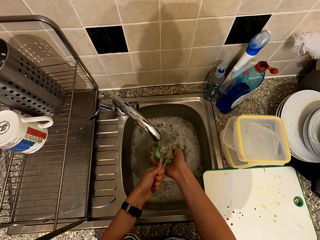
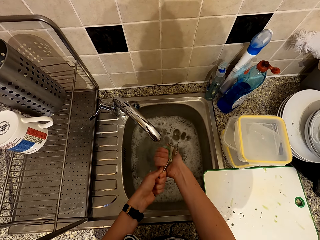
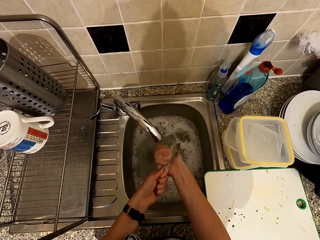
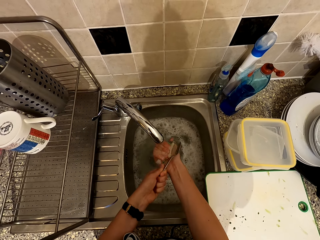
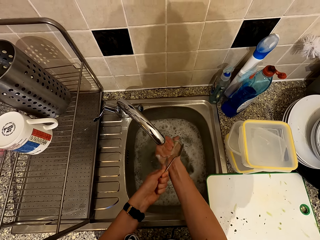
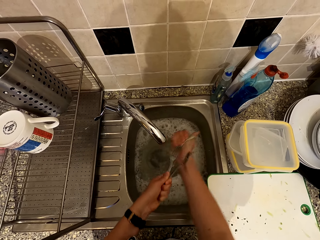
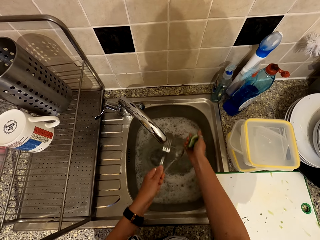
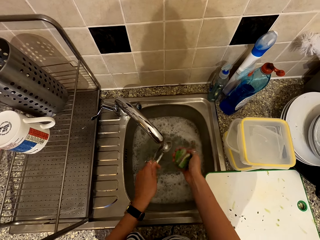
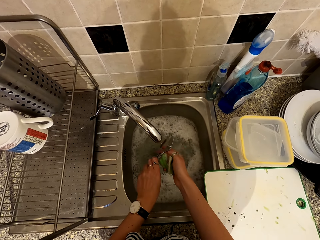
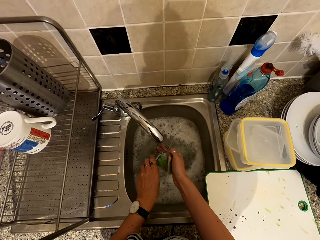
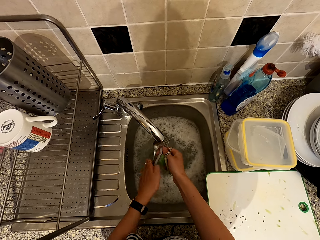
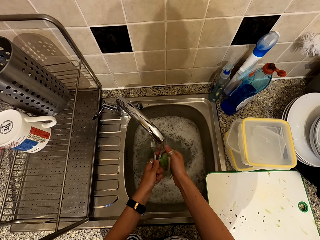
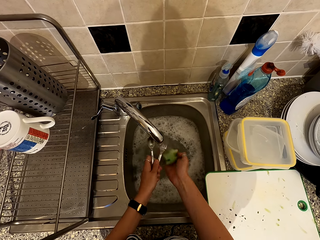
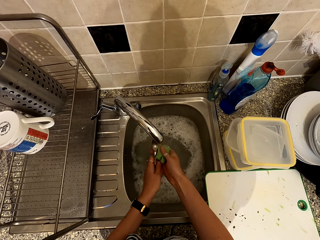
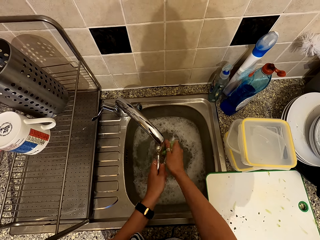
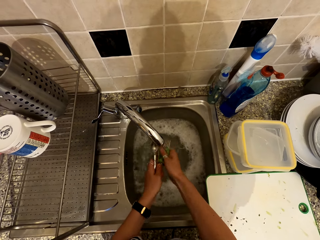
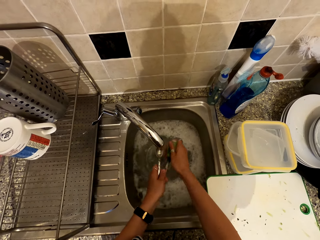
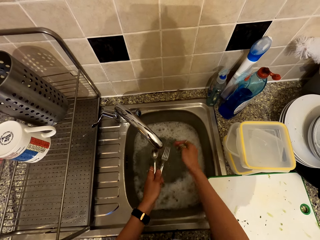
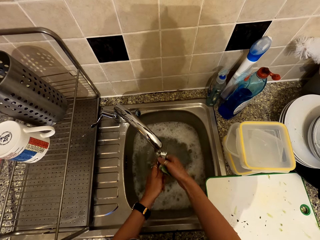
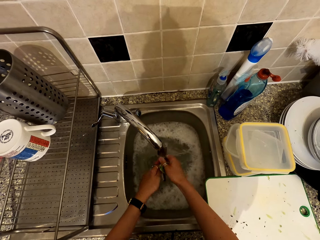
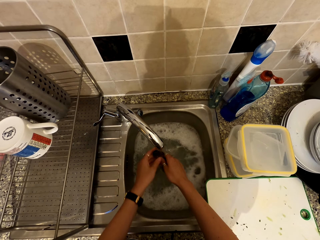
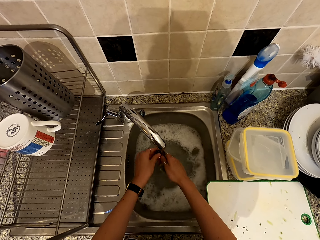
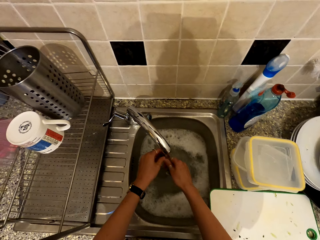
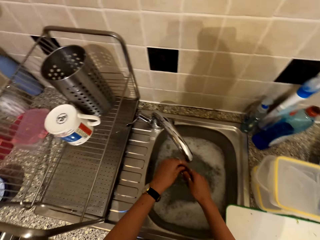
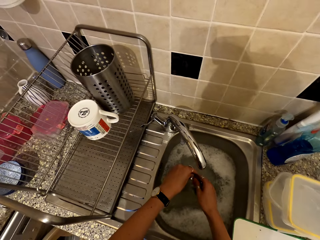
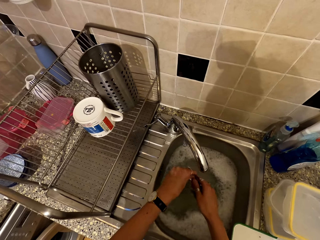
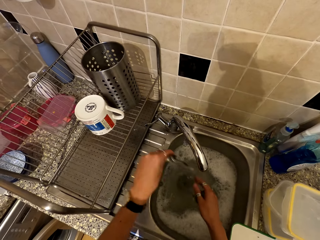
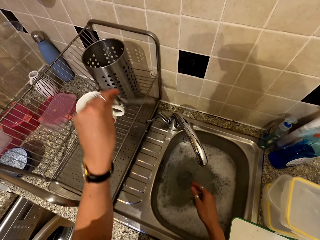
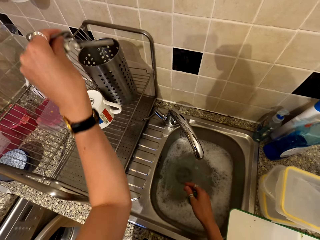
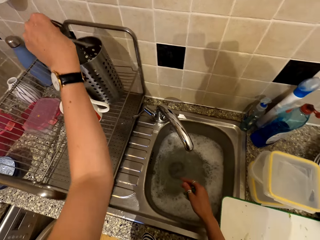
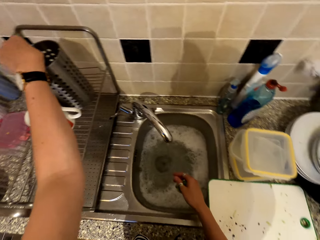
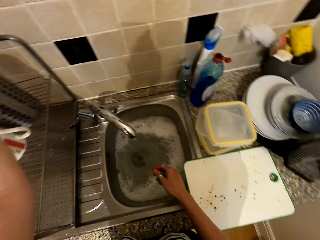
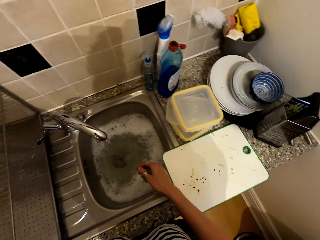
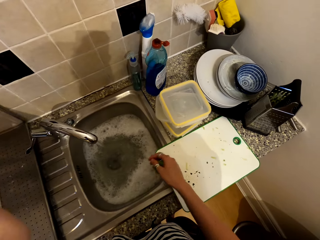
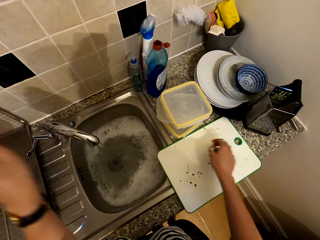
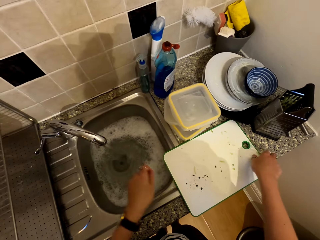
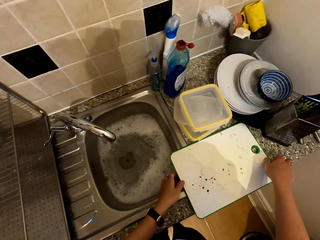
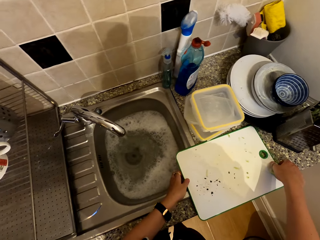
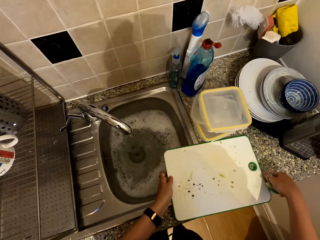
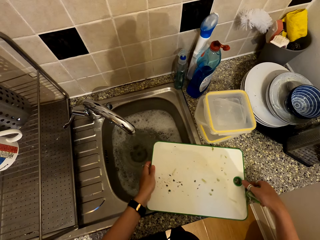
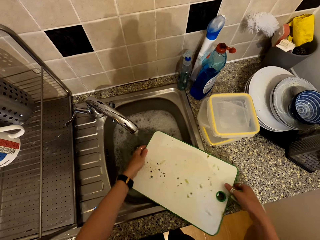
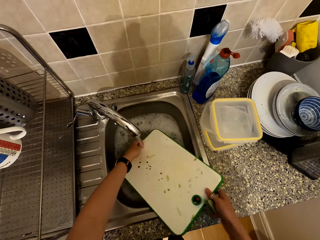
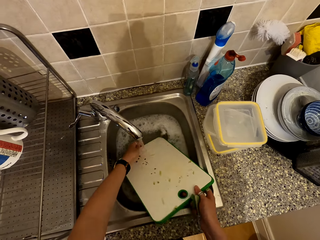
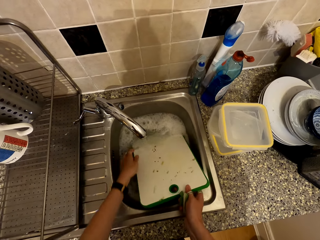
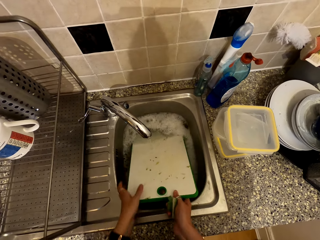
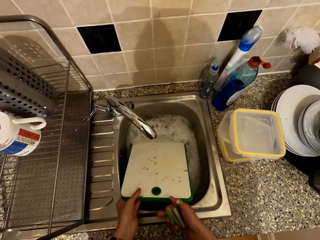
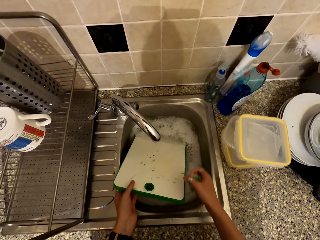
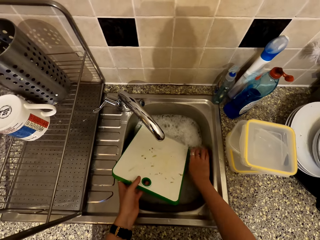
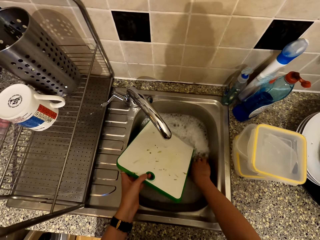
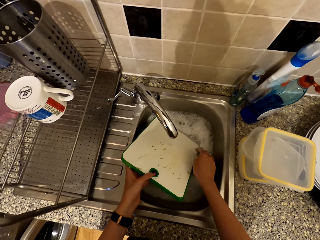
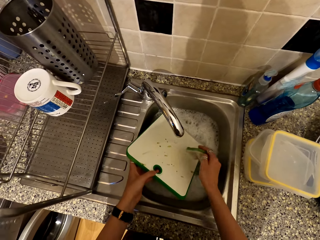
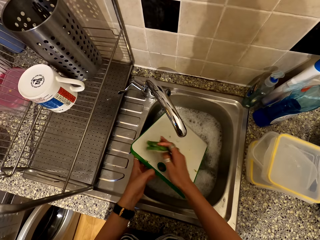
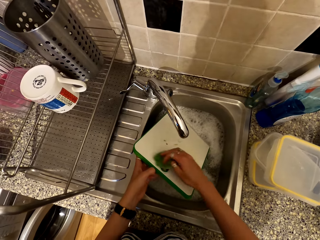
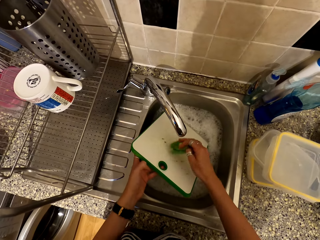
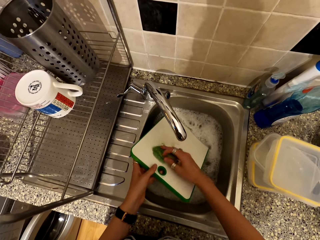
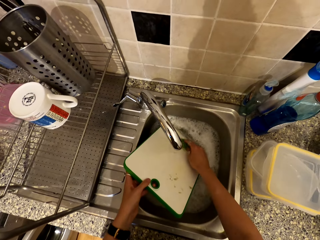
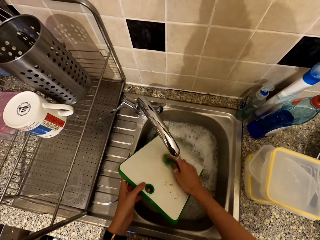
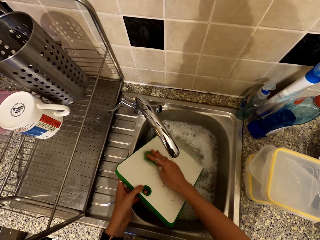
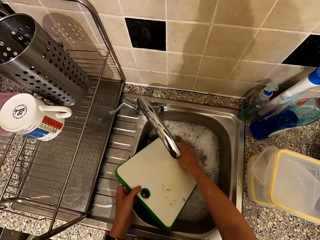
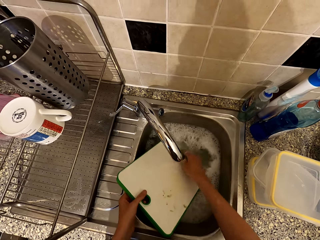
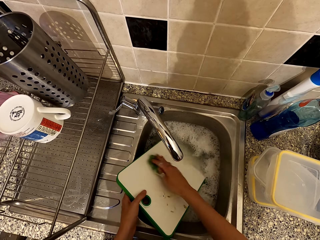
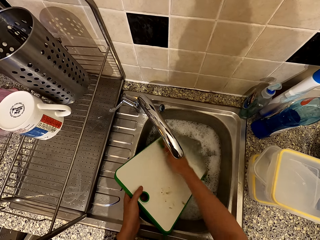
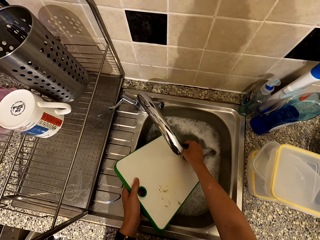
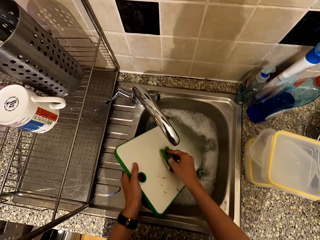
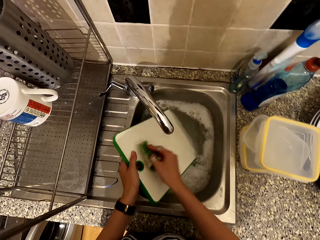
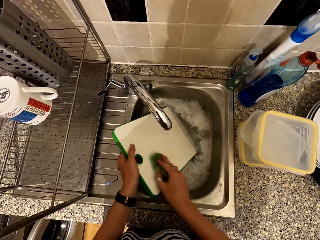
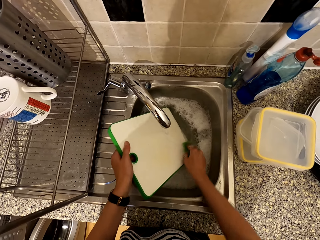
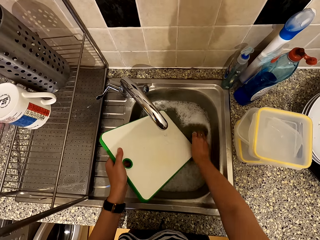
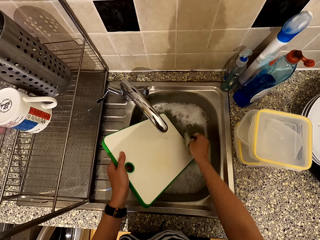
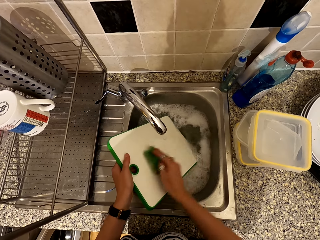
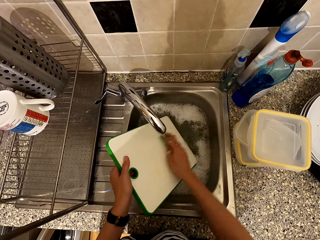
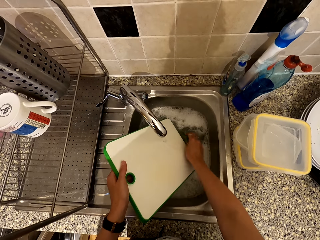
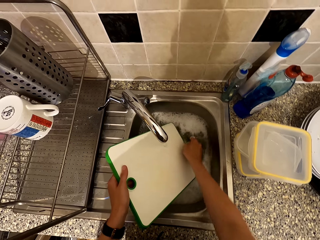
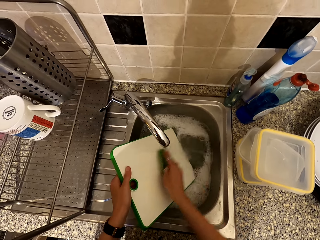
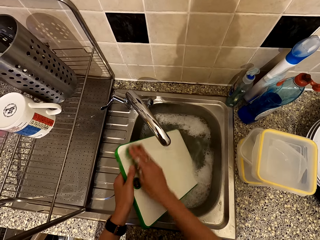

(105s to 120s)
The camera wearer places the spoon in the spoon holder. They pick the cutting board. They wash the cutting board in the sink with a washing sponge. They take the sponge.

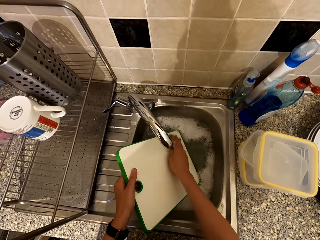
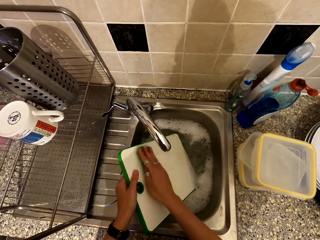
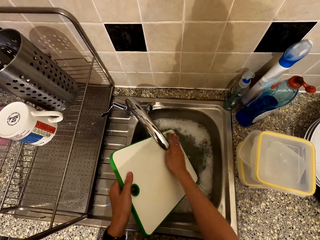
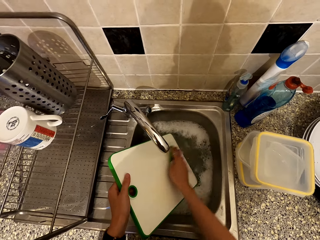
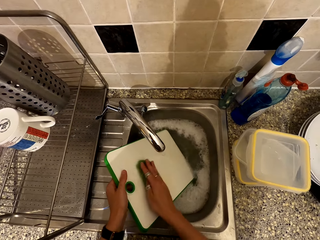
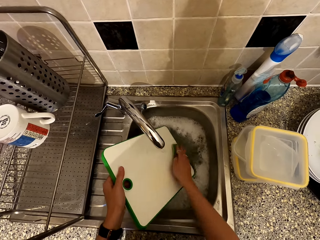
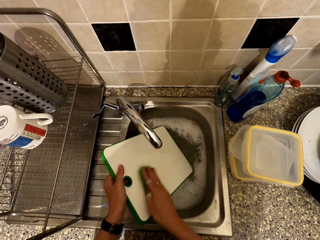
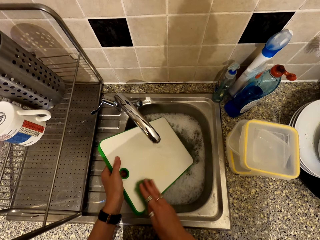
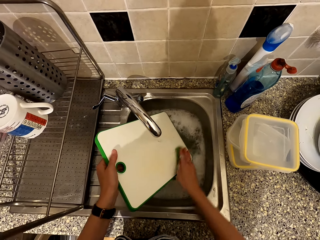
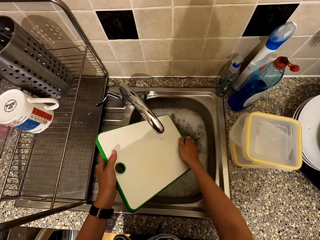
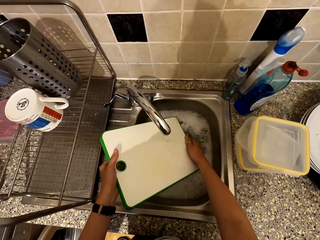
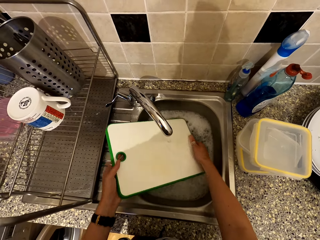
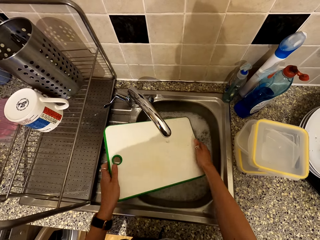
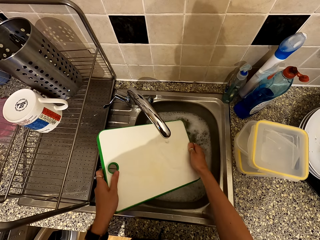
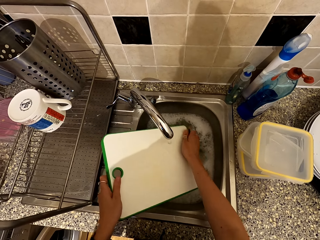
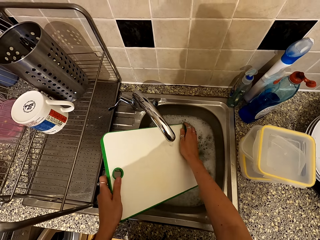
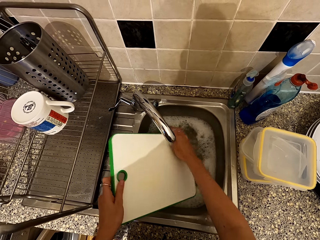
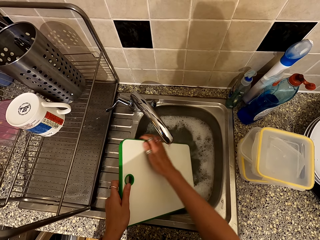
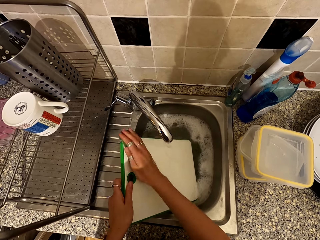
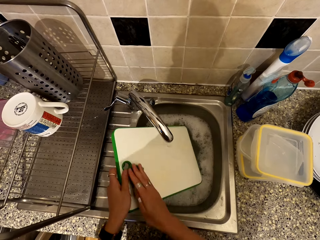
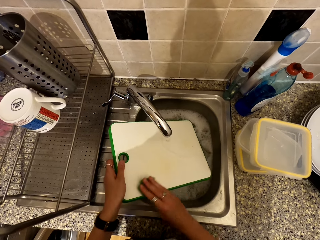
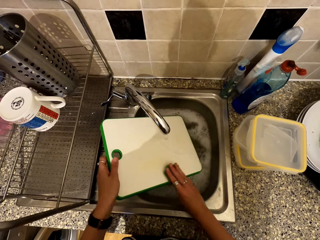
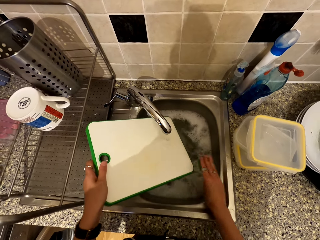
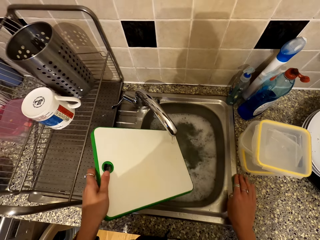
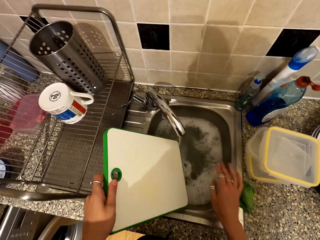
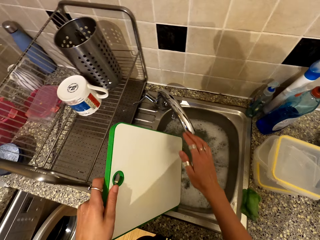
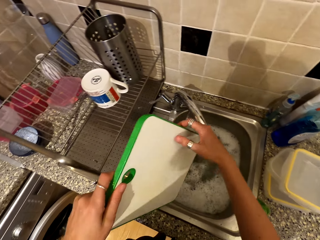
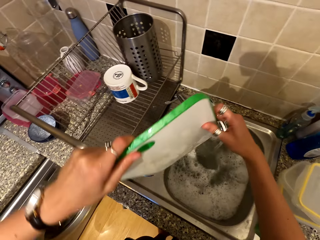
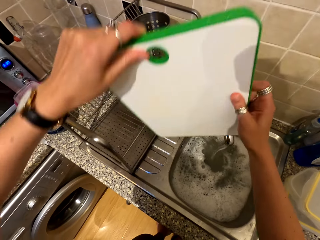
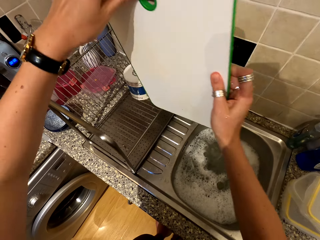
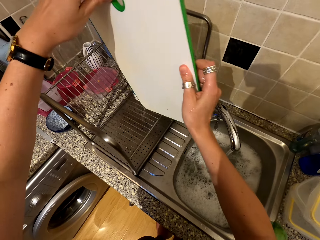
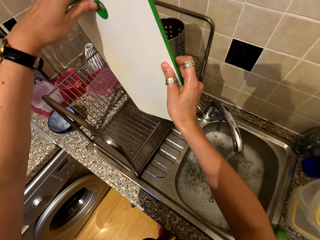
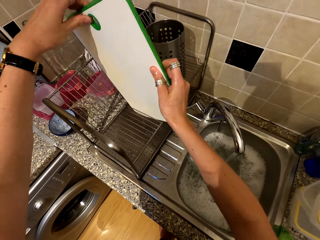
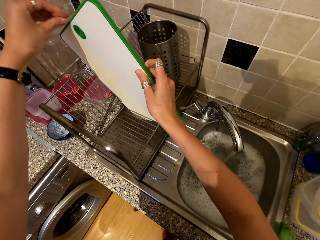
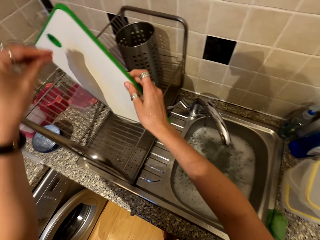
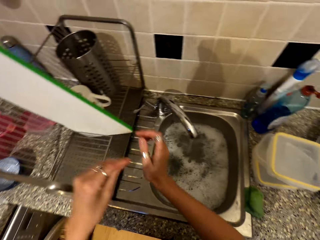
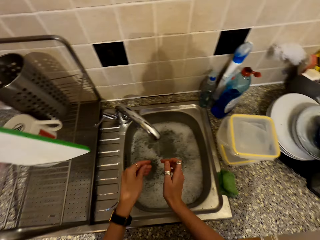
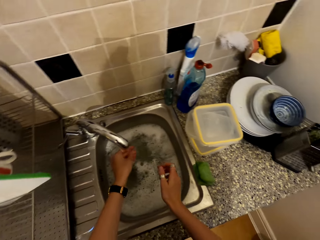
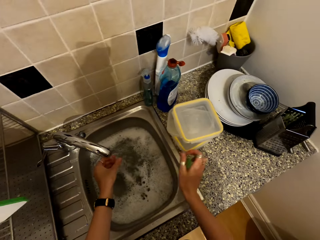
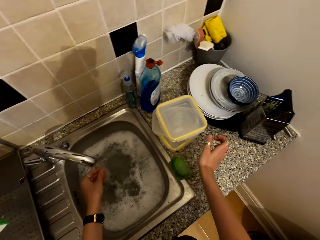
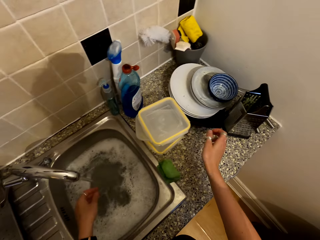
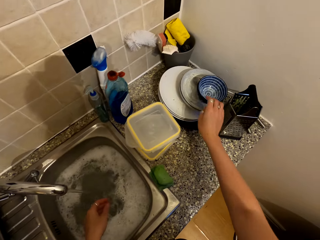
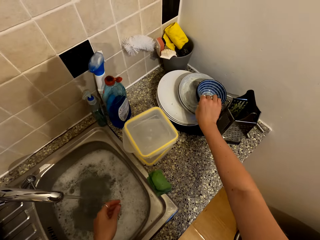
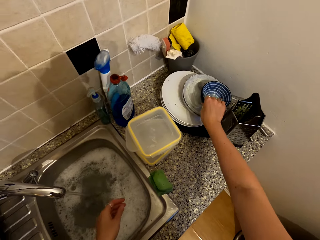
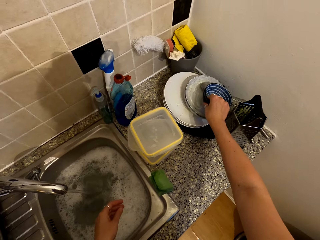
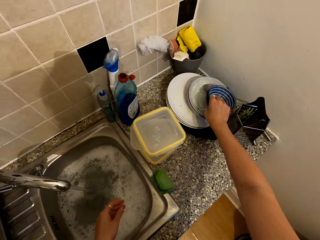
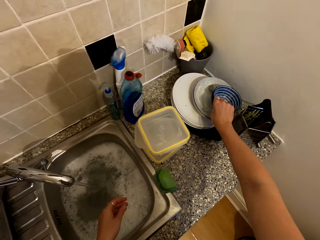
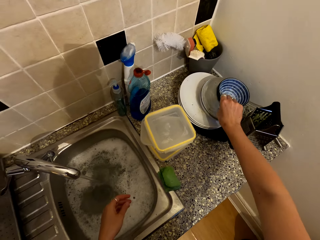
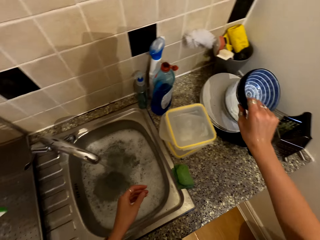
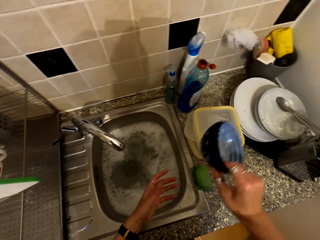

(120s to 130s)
The camera wearer puts the sponge on the surface. They place the cutting board in the rack. They rinse the left hand. They take bowls.
